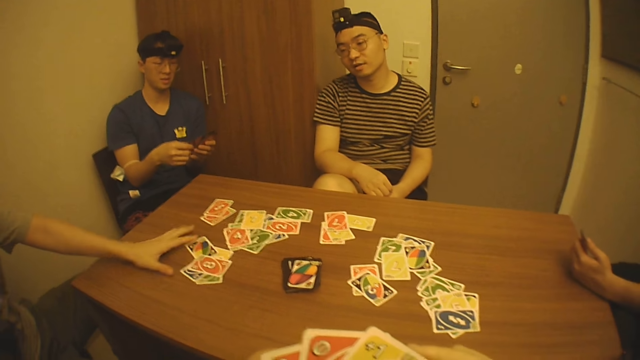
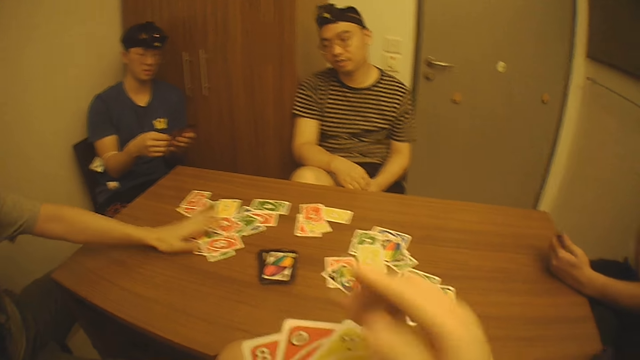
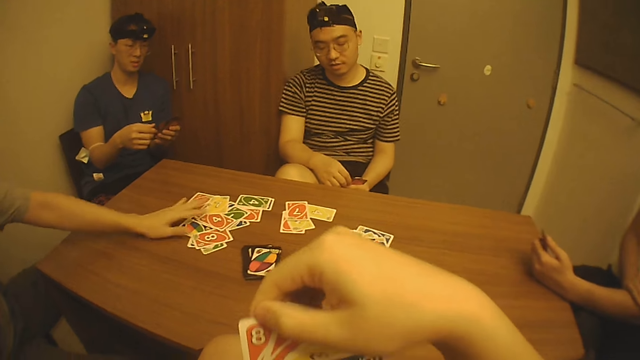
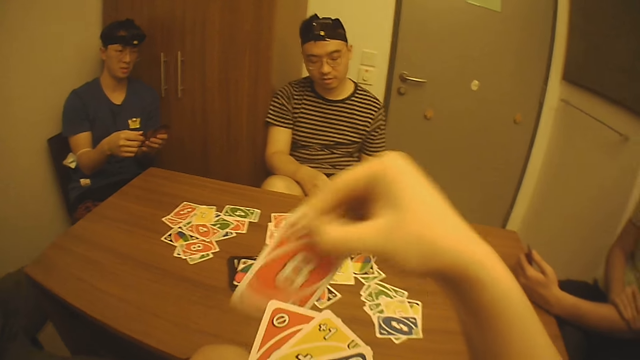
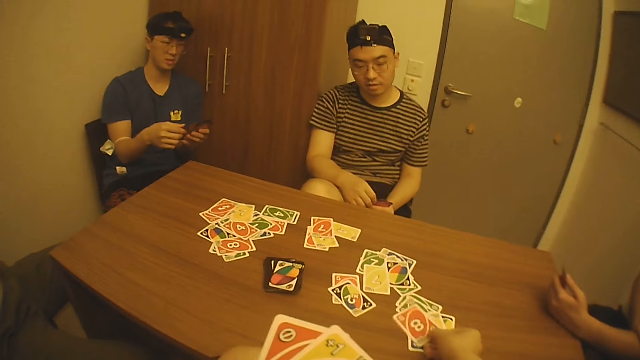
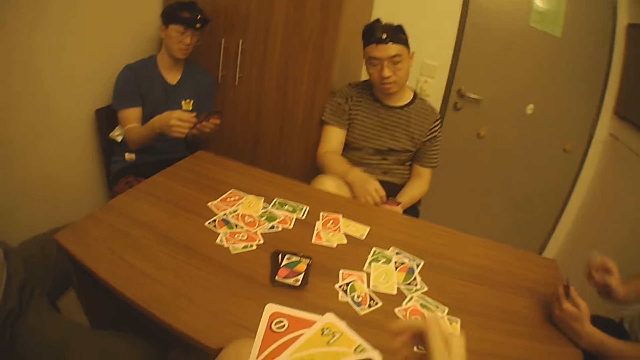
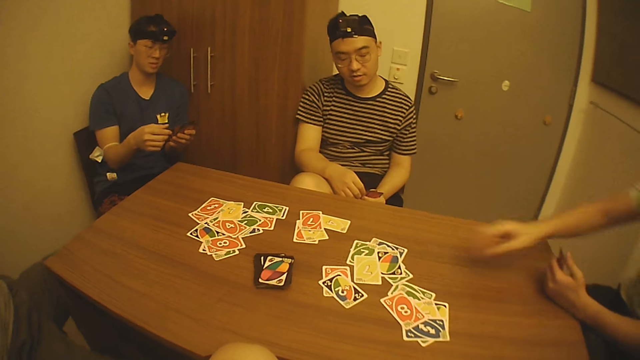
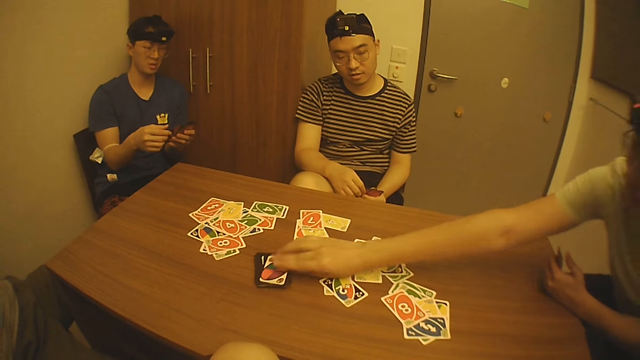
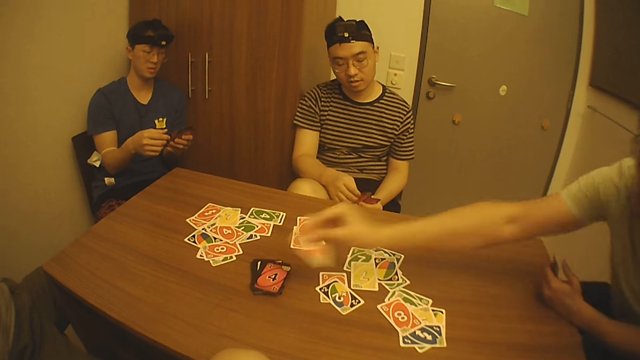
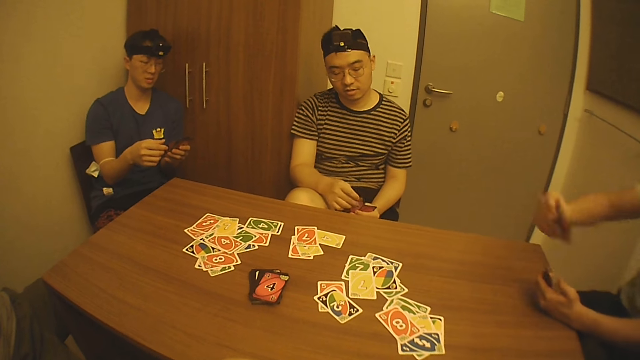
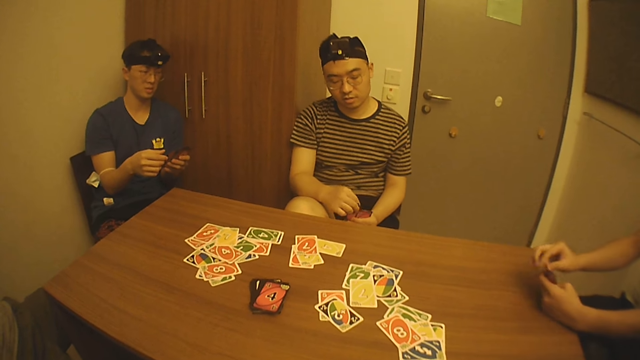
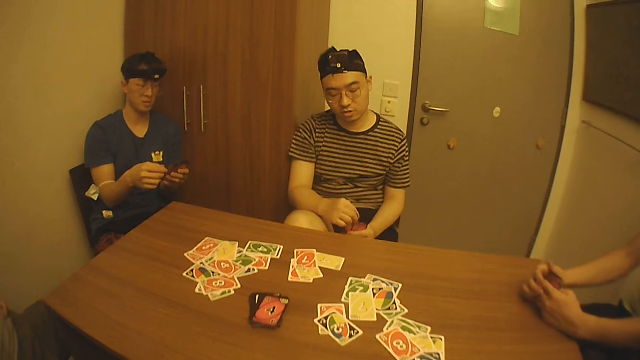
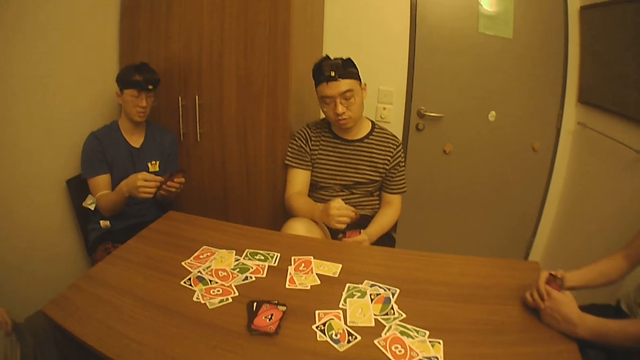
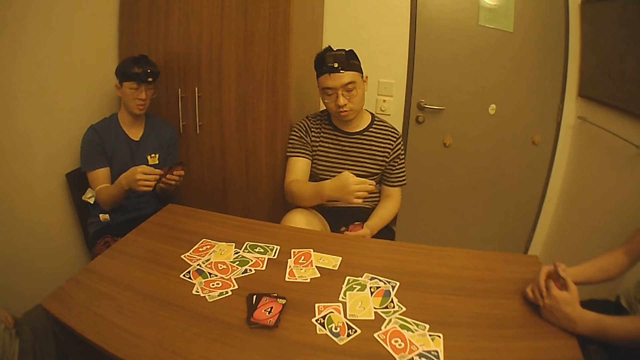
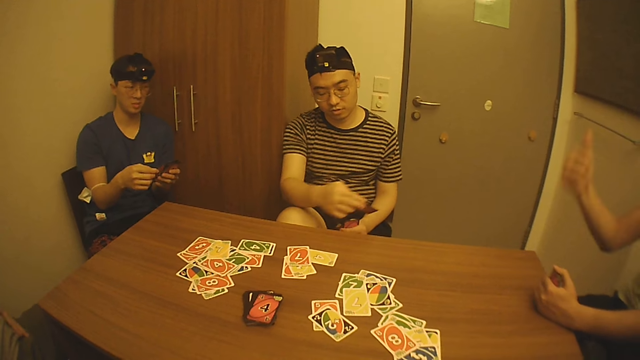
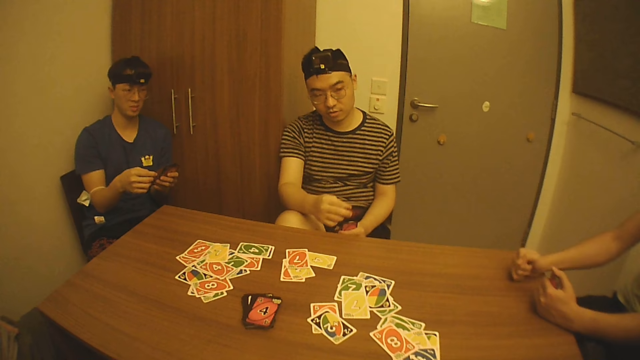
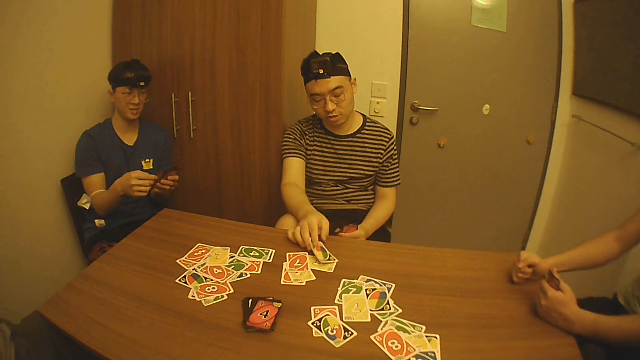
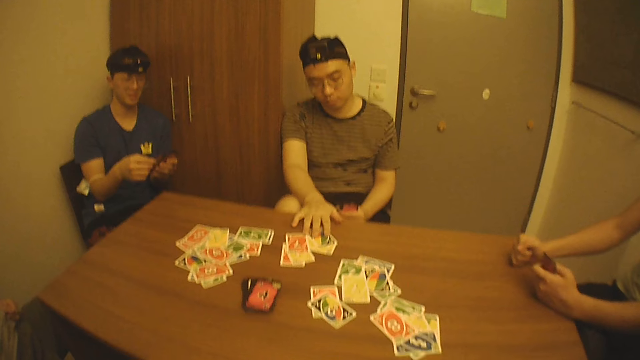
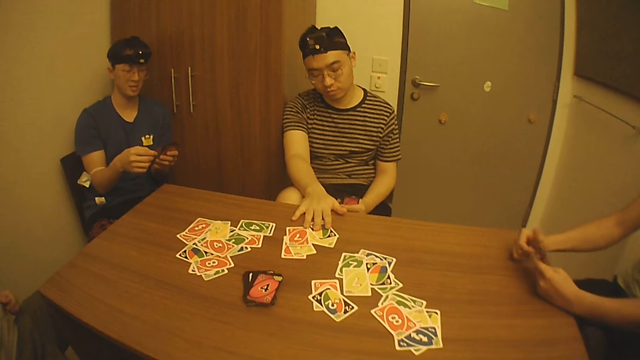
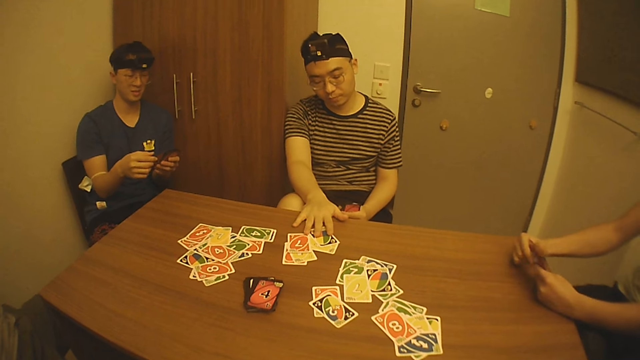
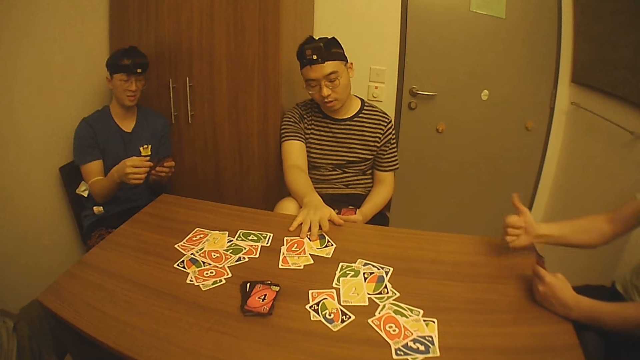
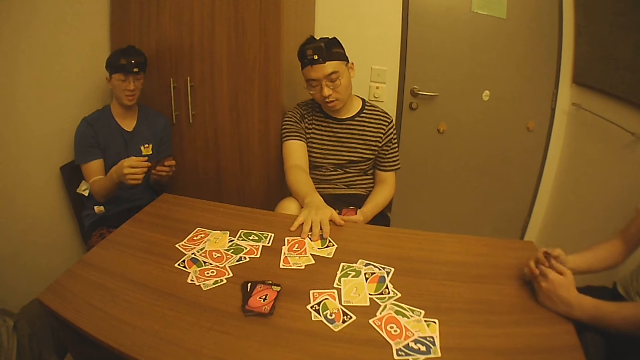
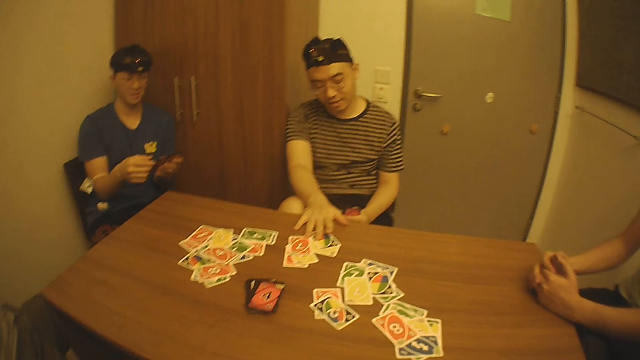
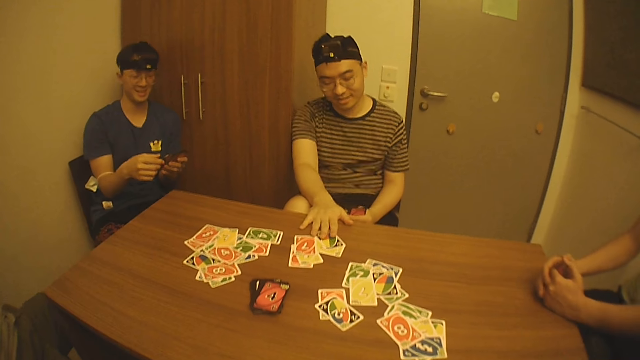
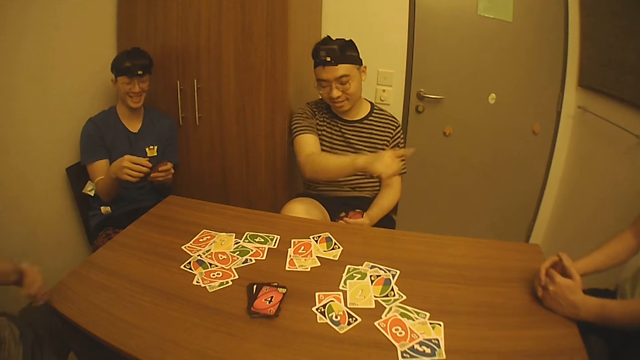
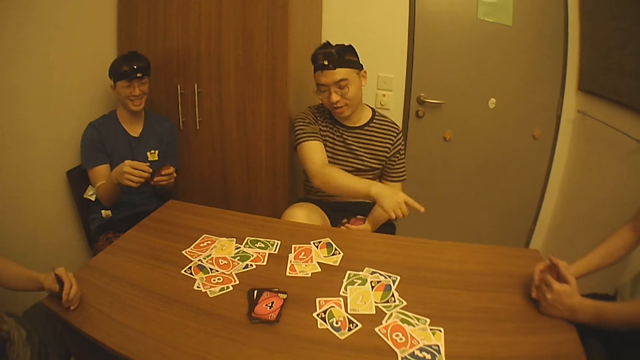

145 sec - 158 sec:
A man drops the play card on the table. The man moves some cards on the table with his left hand. The camera wearer takes the play card. He drops a card on the table with his right hand. Another man picks a card from the pack of cards on the table with his right hand. A third man interacts with a fourth man, the second man, the first man and the camera wearer. The second man lifts up the play card. The third man drops a card on the table with his right hand. He touches the card on the table with his right hand. He taps the table. The fourth man looks at the play cards.

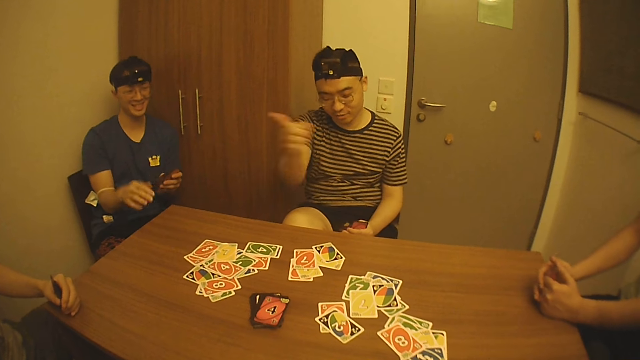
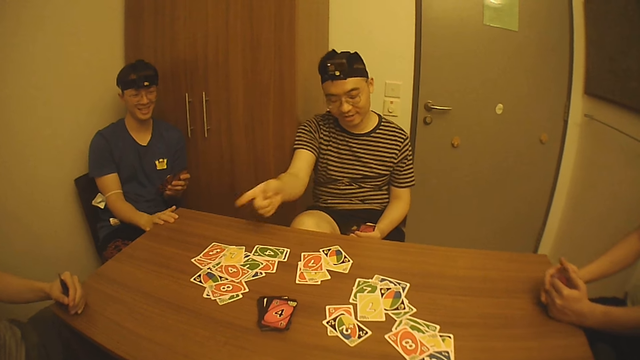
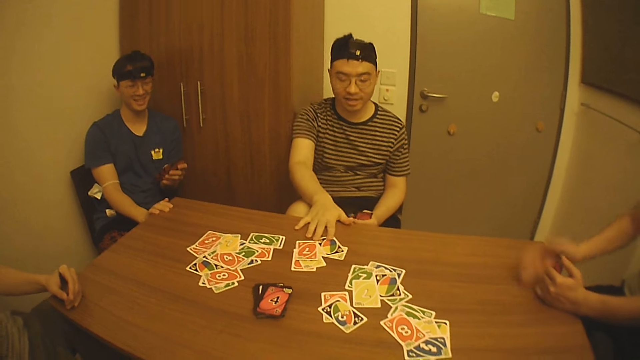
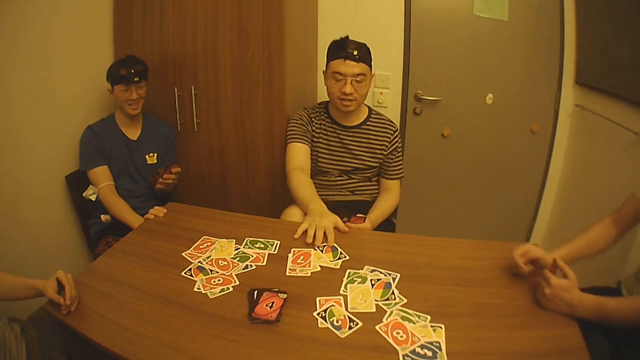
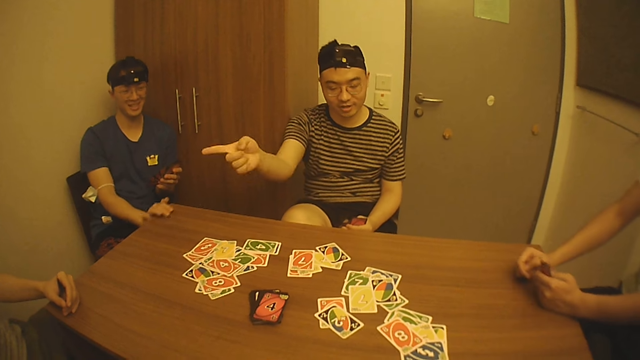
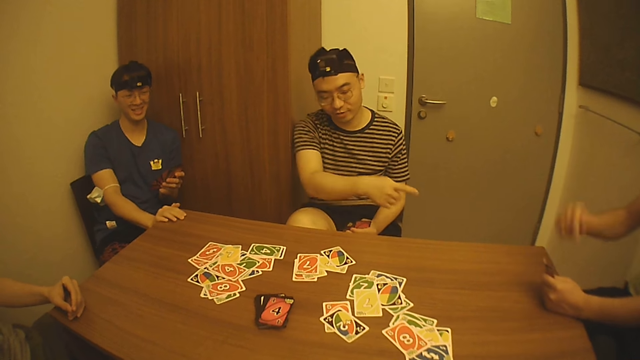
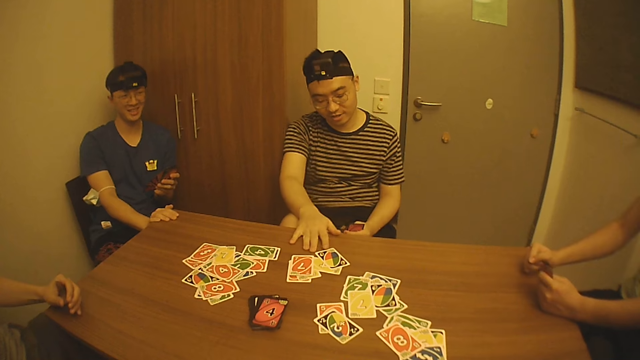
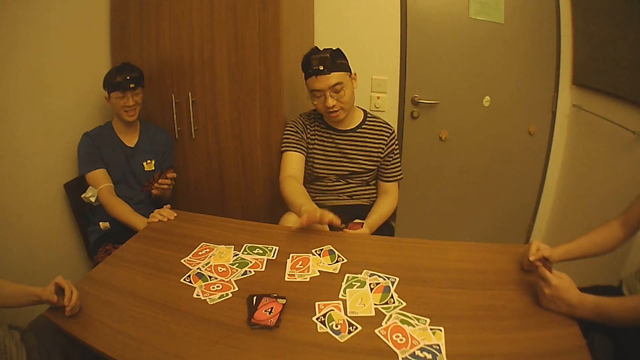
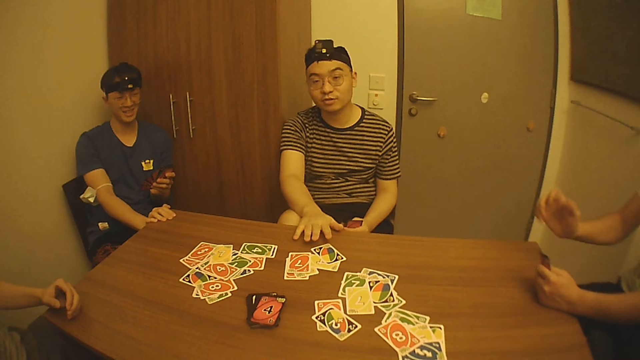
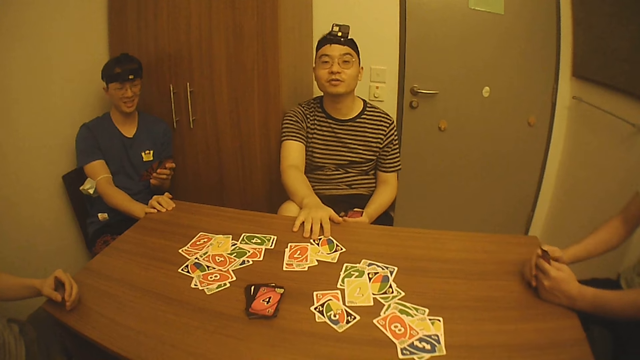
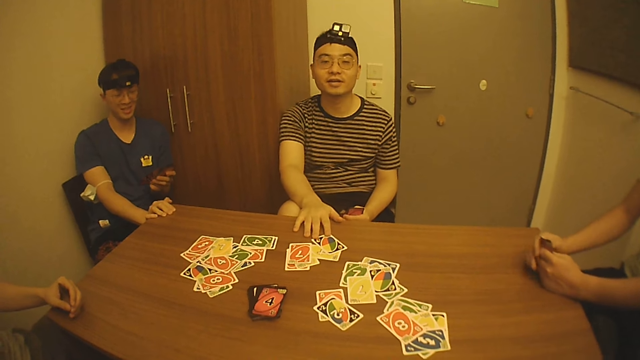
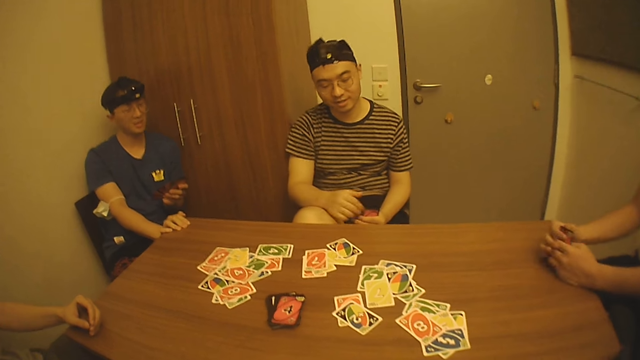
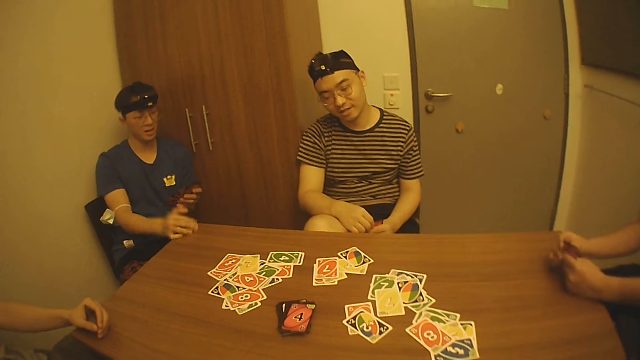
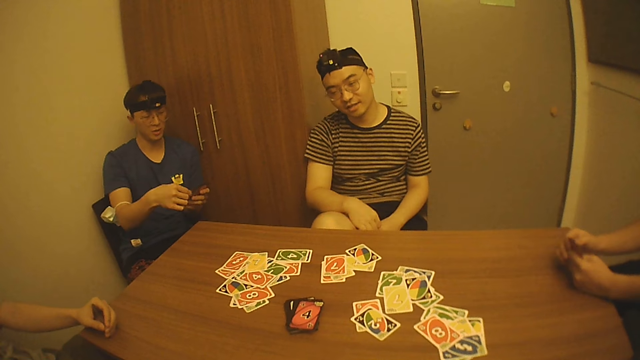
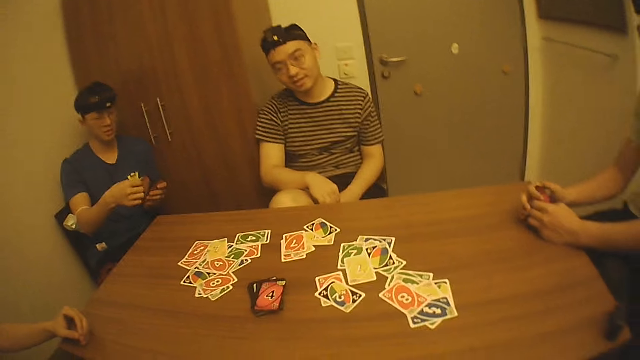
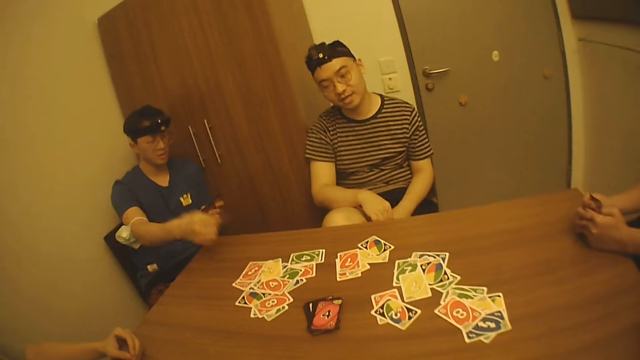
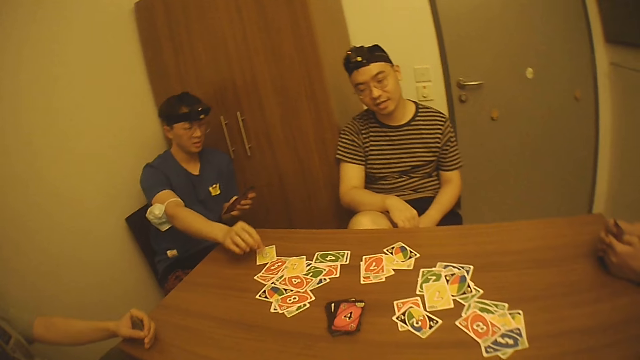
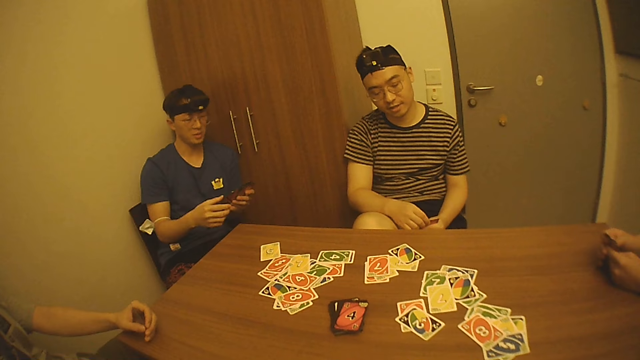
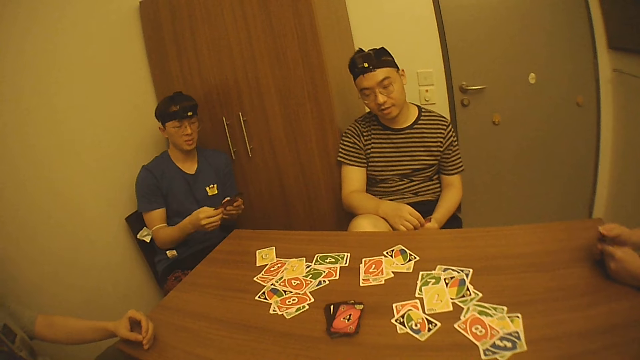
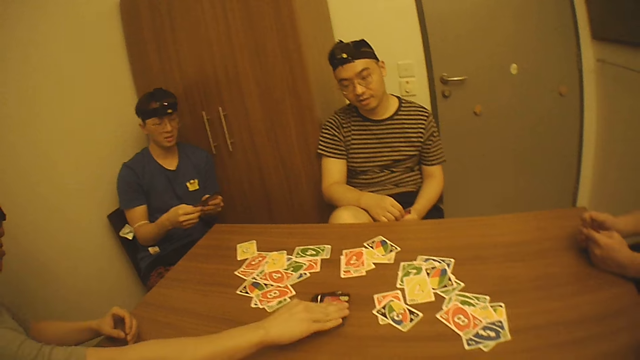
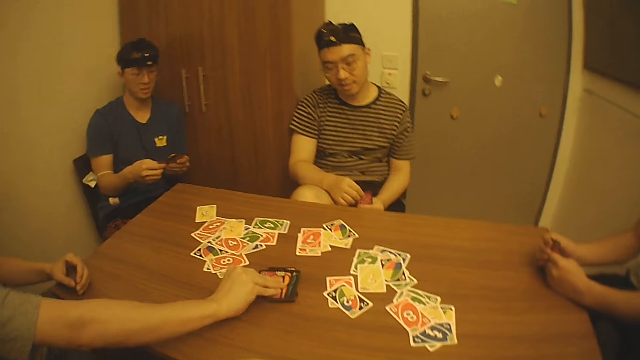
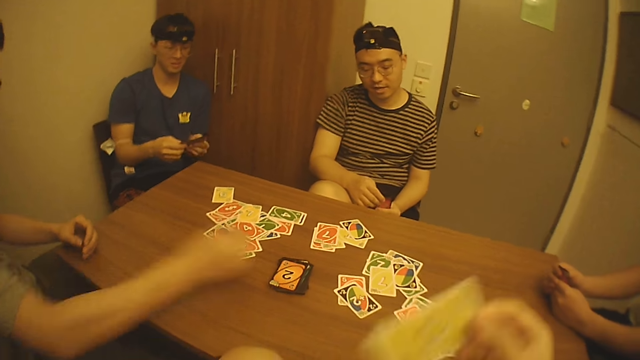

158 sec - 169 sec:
A man points his finger. He moves his hand. He moves some cards on the table with his right hand. He taps his hand on the table. He moves his hand. Another man drops a card on the table with his right hand. He arranges the cards in his hands. A third man picks a card from the pack of cards on the table with his right hand.
